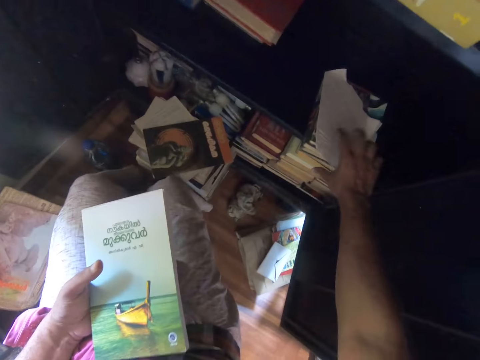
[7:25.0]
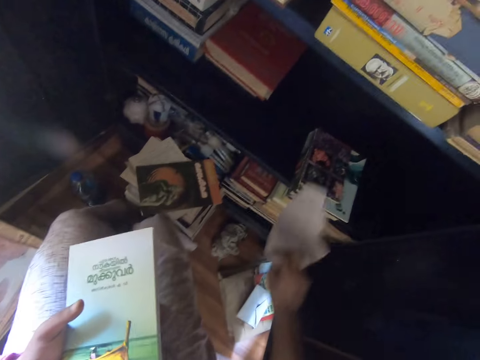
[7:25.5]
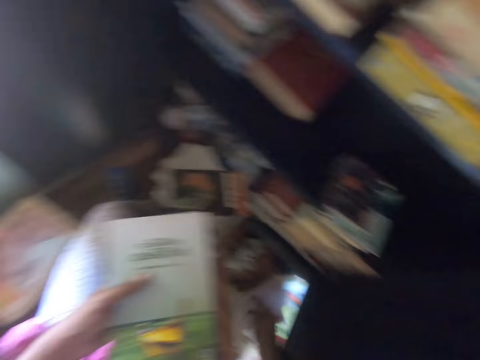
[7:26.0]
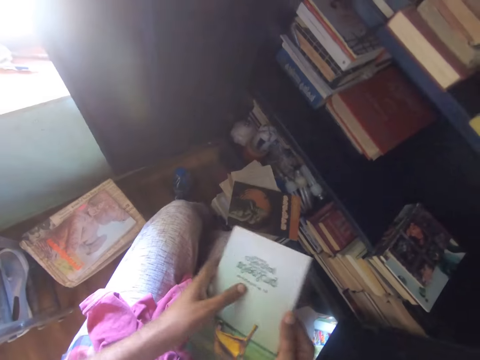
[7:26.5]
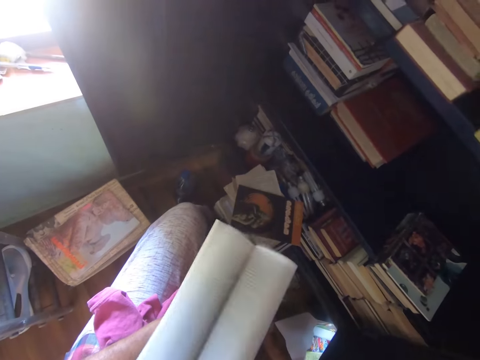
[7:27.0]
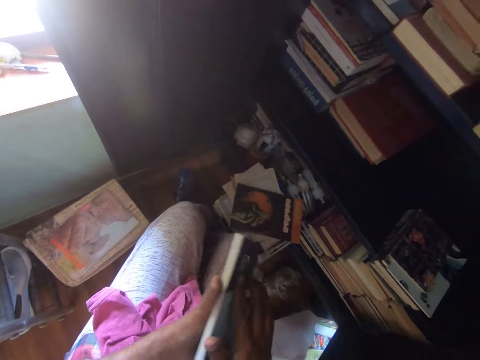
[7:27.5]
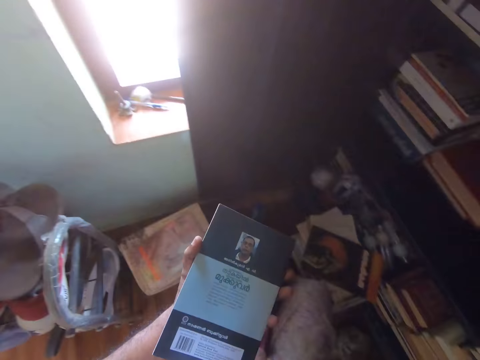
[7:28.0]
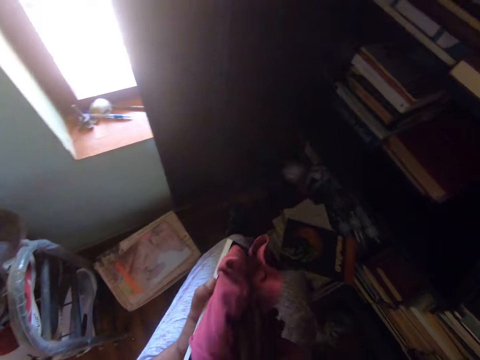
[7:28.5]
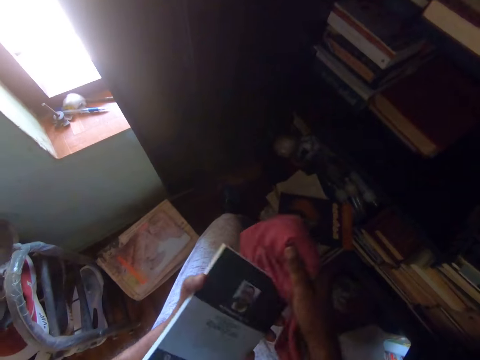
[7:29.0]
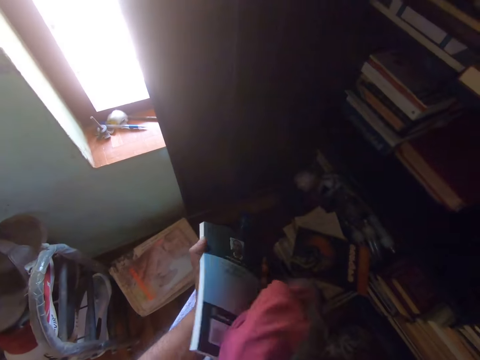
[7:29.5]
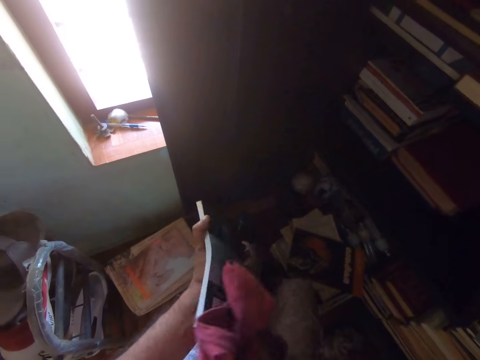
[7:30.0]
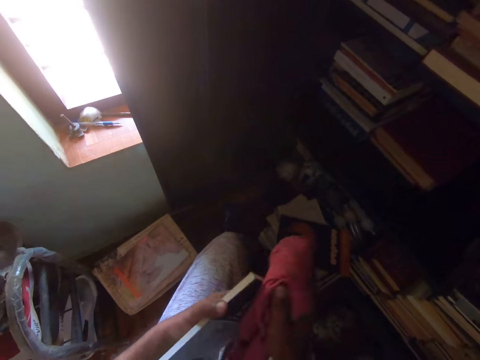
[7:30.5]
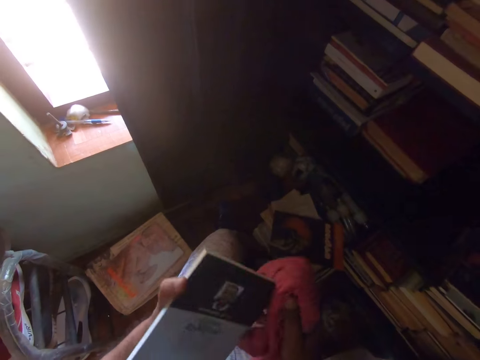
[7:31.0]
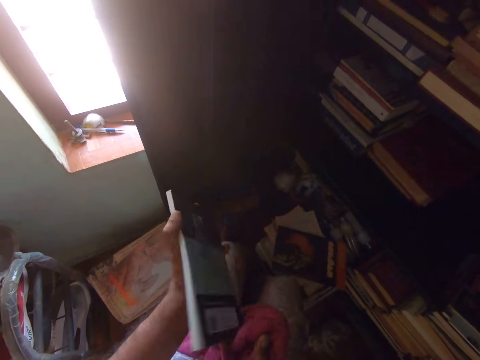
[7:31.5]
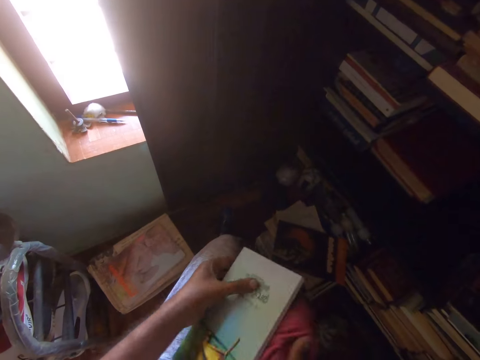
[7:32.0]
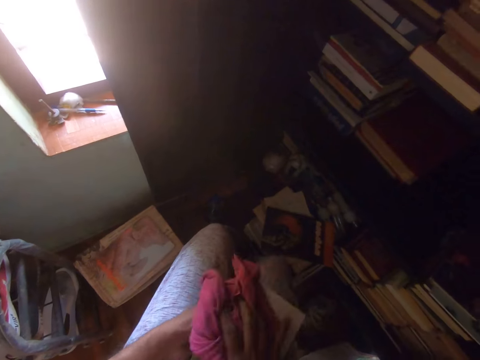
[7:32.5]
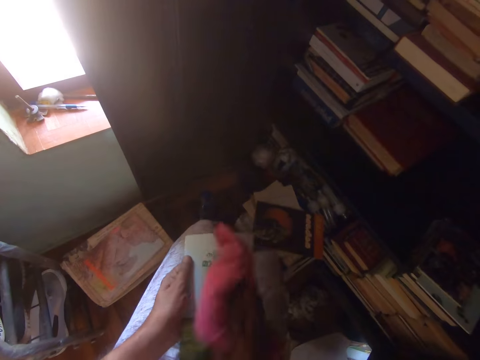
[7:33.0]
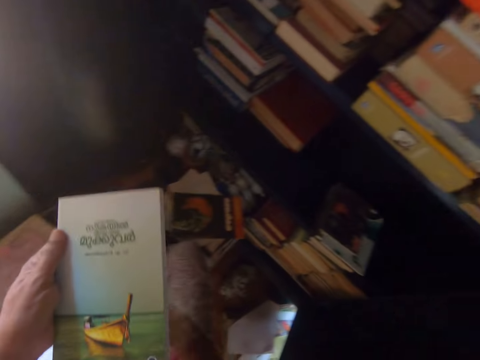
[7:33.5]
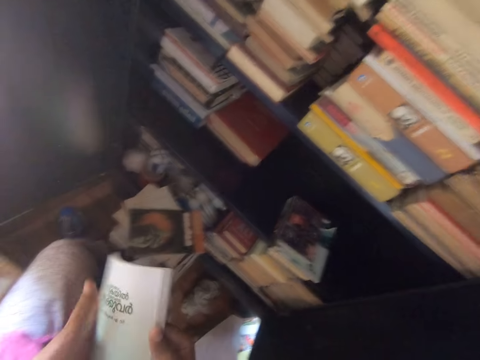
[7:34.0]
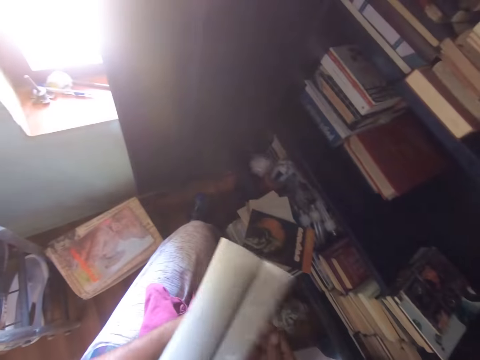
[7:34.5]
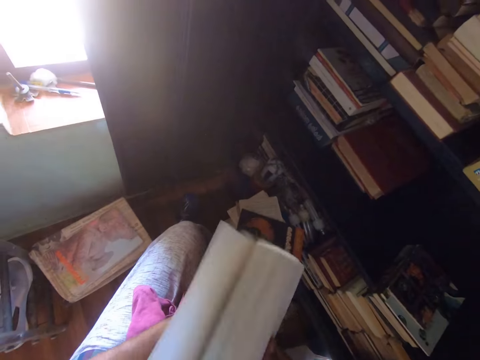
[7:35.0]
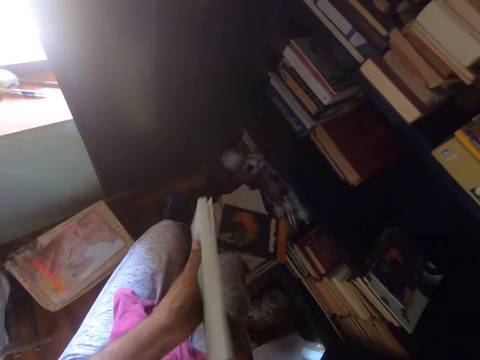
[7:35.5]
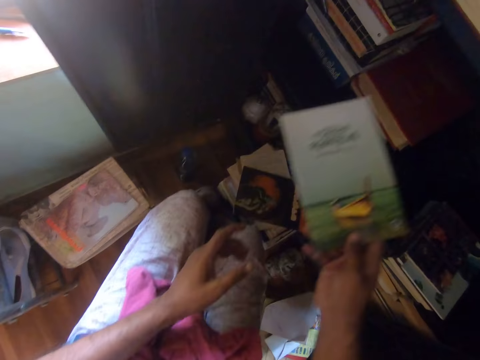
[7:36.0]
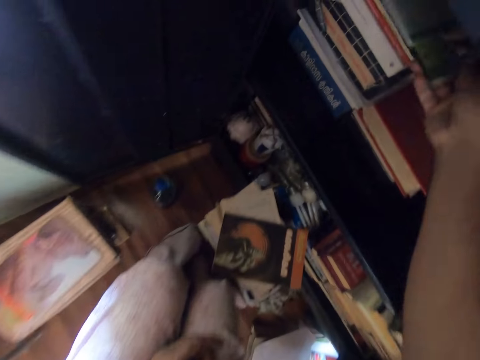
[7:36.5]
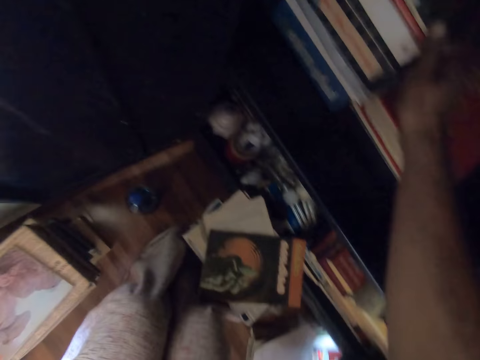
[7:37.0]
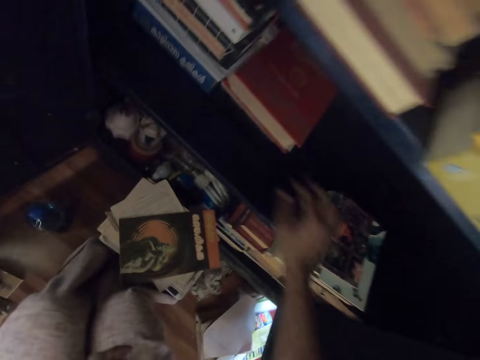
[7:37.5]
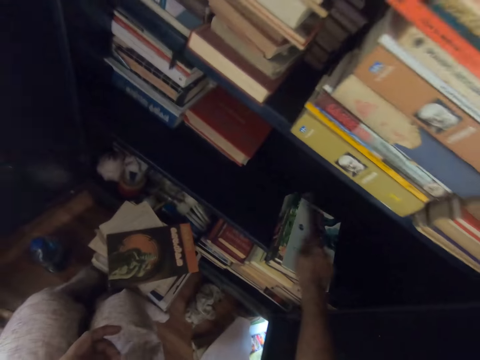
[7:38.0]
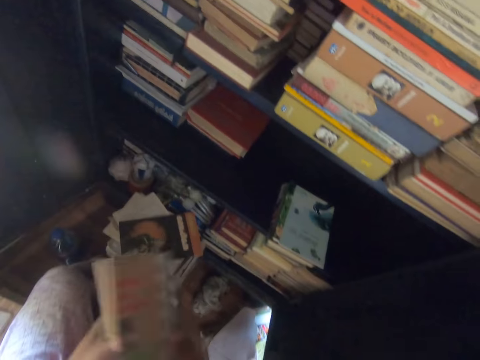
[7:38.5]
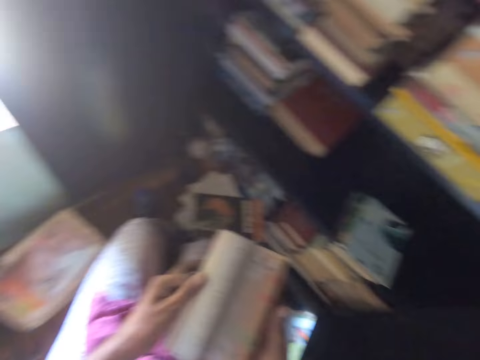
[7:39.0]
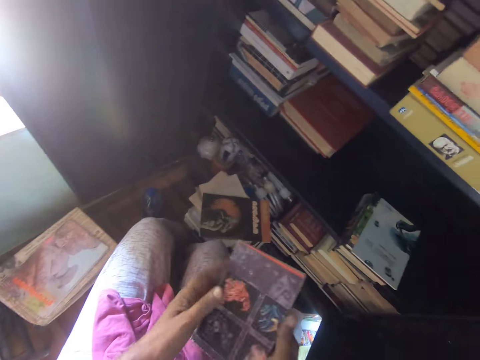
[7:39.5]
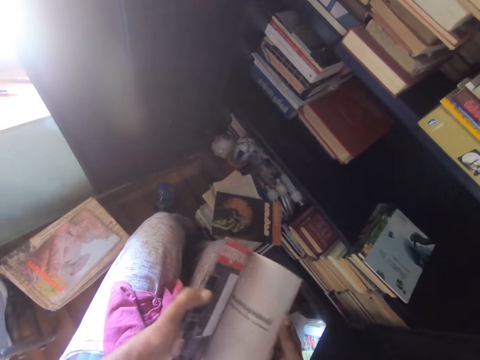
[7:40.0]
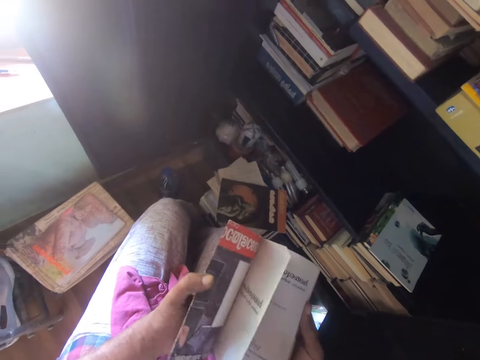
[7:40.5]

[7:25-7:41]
The camera wearer picks up a paper and drops the paper. They open the pages of a book. They wipe the book with a piece of cloth. They open the pages of the book. They put the book in the cupboard. They pick up a book. They open the pages of the book.

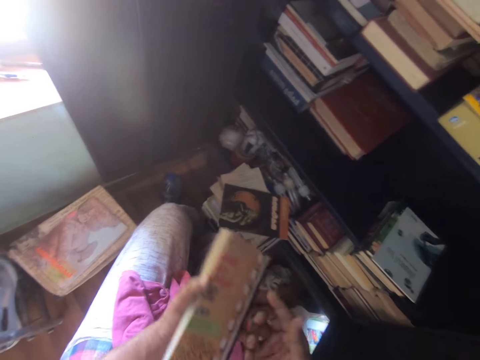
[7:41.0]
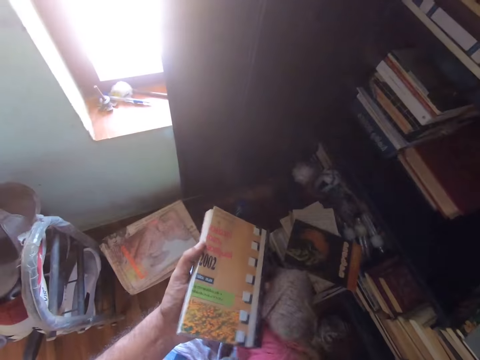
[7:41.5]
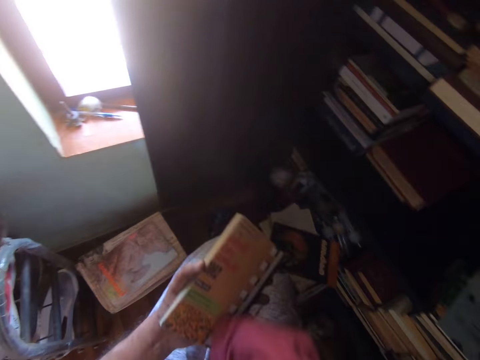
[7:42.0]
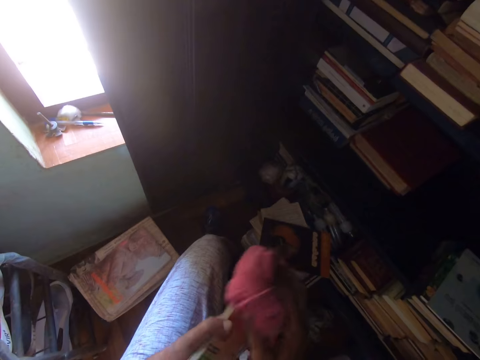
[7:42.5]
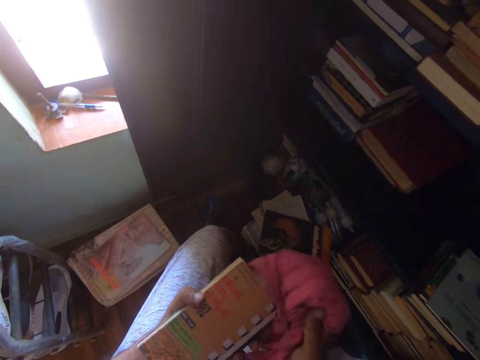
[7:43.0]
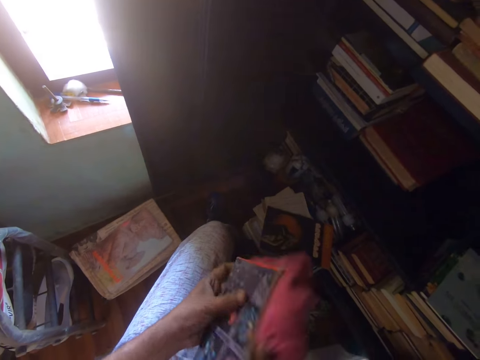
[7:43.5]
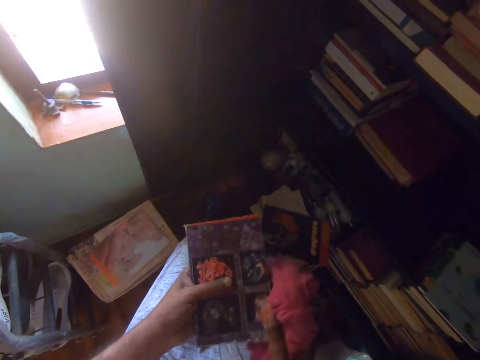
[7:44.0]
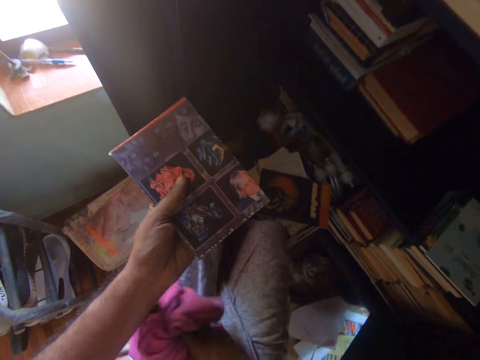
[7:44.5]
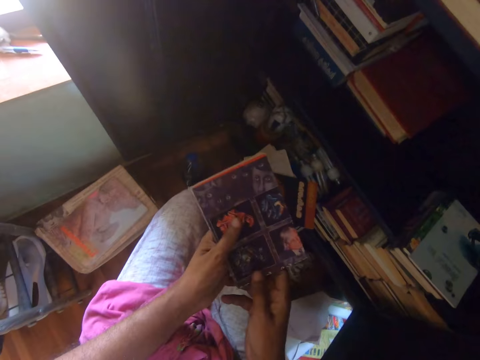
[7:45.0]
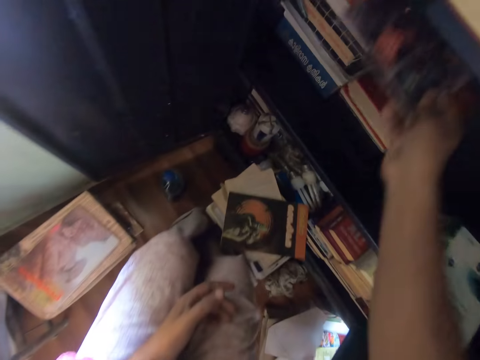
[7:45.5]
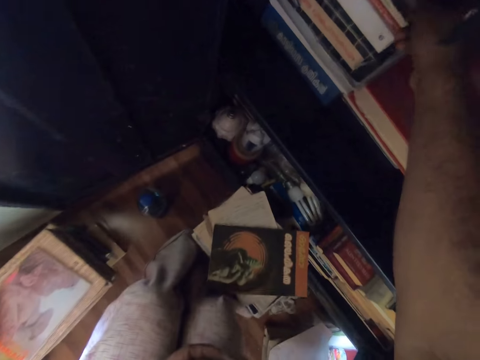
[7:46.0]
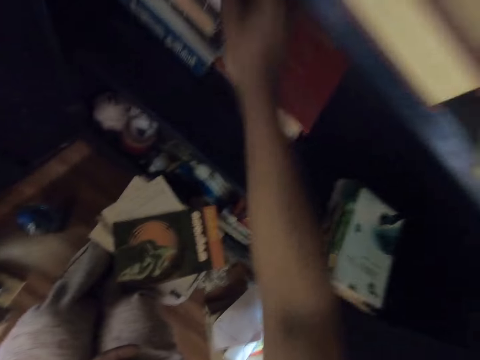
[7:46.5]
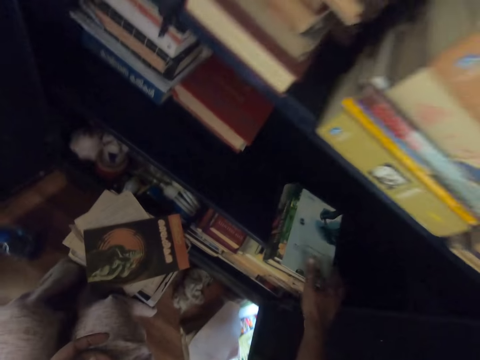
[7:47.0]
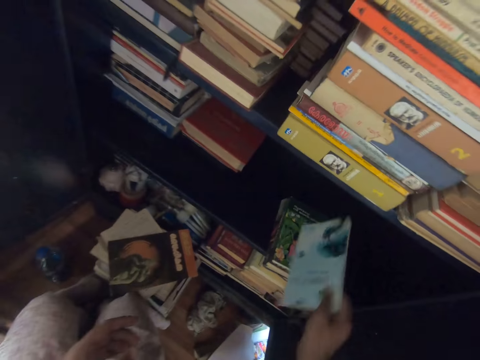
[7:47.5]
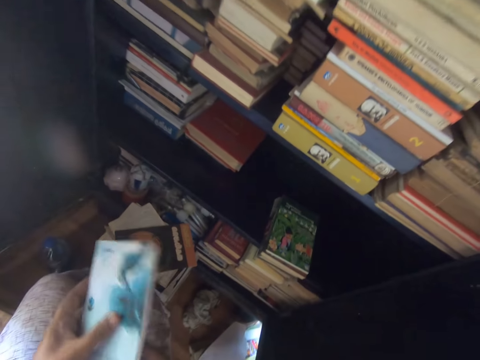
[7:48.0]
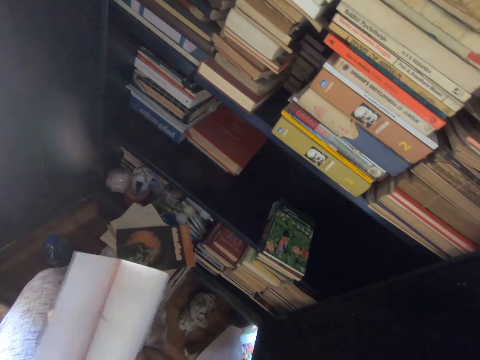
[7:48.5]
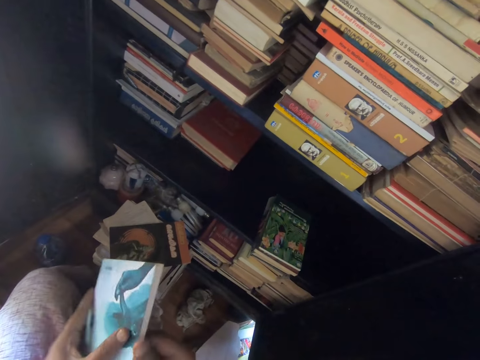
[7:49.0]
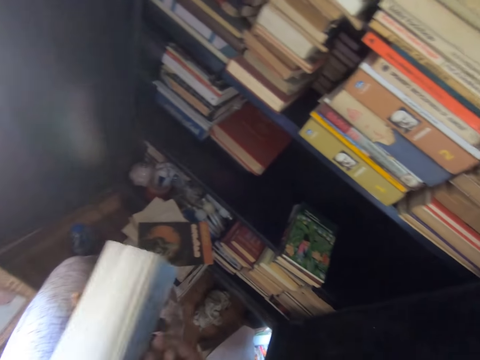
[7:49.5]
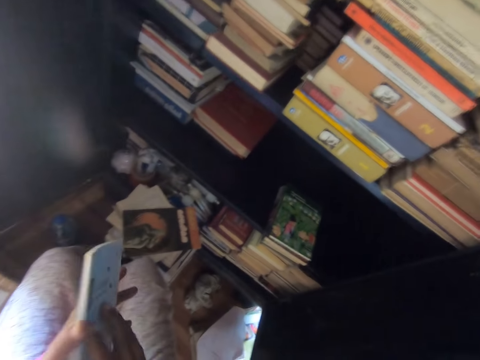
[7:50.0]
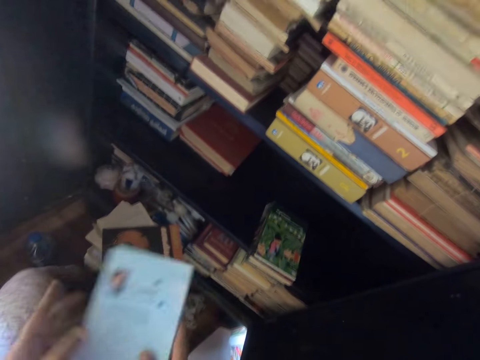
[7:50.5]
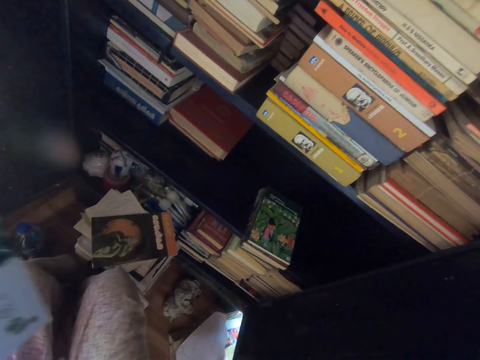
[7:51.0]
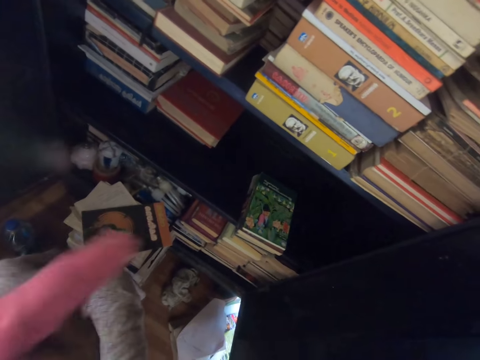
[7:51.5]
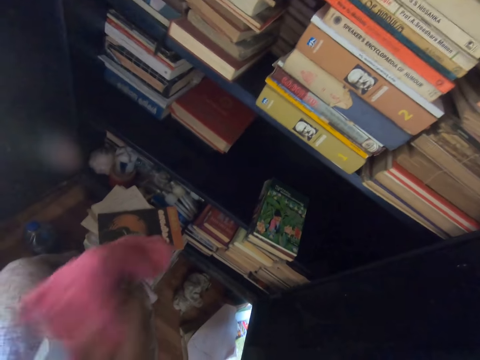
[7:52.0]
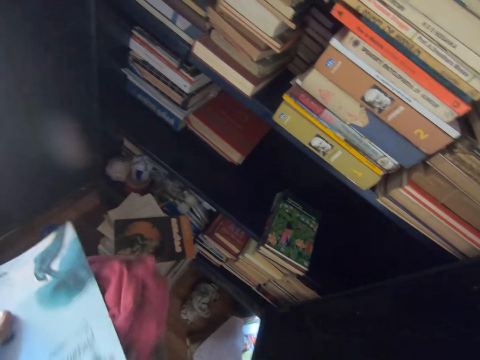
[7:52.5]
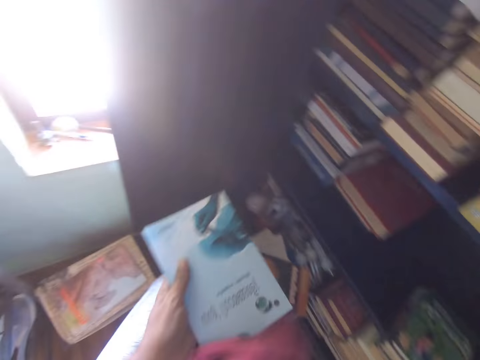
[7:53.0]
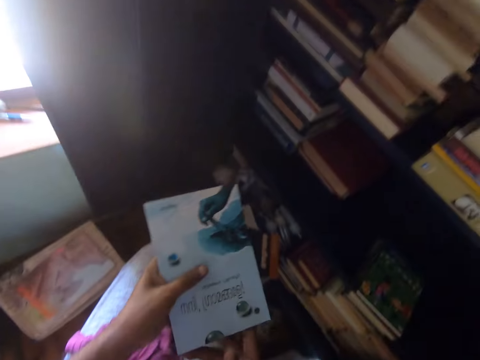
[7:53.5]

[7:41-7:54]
The camera wearer picks up a towel and wipes the book with the towel. They put the towel on the lap. They put the book in the cupboard. They pick up a book. They open the pages of the book. They turn the book. They pick up the towel and wipe the book with the towel.
